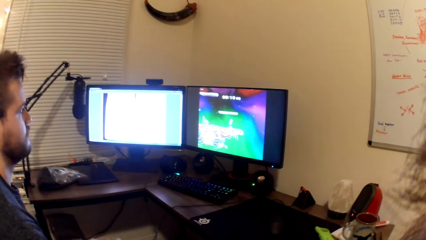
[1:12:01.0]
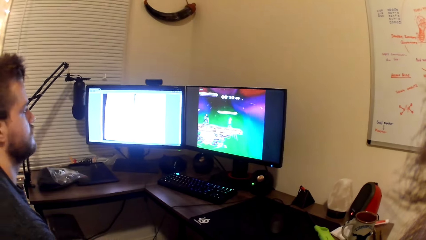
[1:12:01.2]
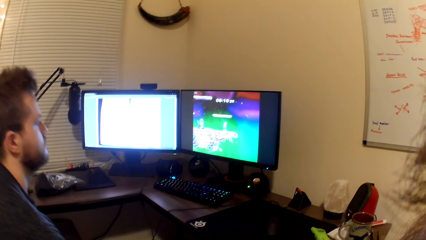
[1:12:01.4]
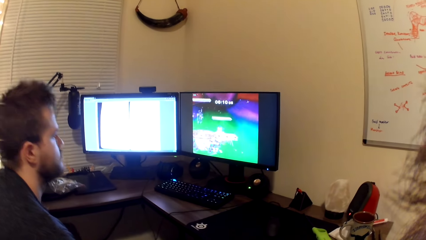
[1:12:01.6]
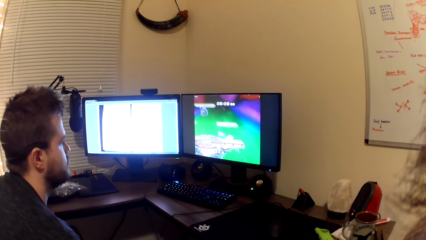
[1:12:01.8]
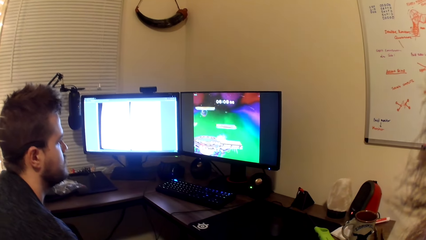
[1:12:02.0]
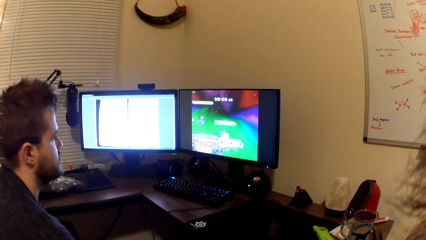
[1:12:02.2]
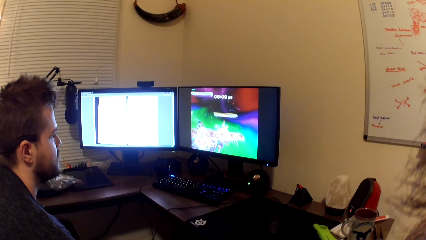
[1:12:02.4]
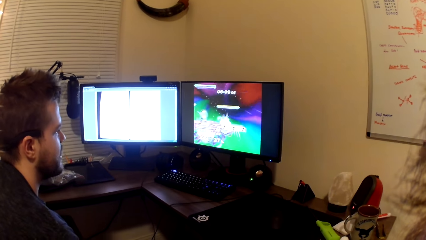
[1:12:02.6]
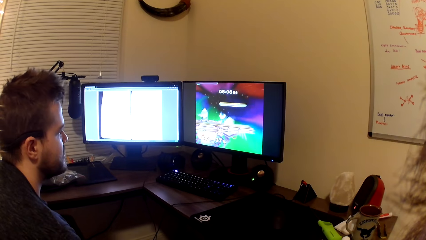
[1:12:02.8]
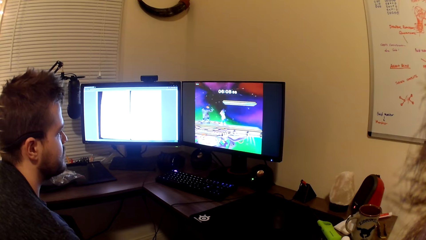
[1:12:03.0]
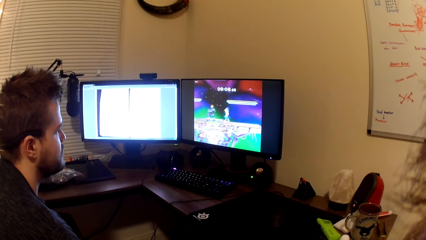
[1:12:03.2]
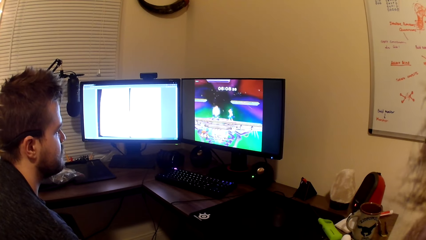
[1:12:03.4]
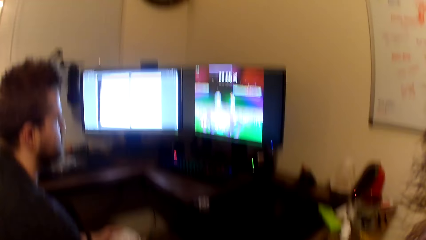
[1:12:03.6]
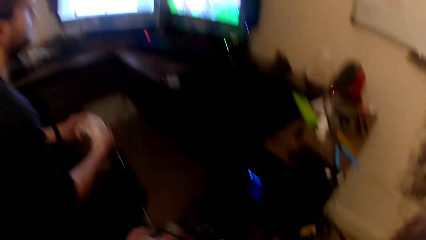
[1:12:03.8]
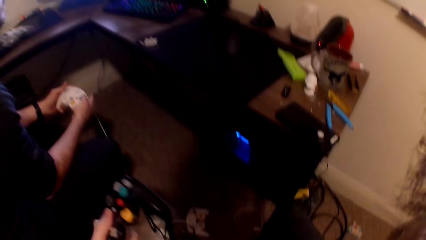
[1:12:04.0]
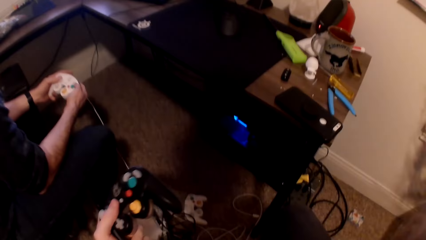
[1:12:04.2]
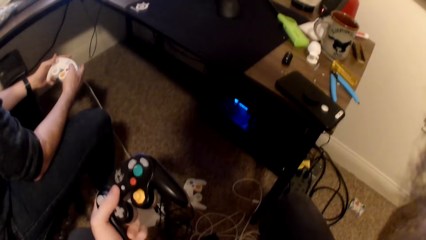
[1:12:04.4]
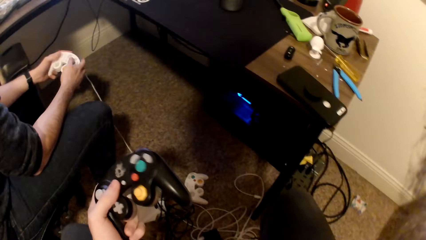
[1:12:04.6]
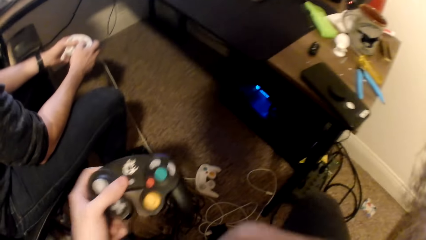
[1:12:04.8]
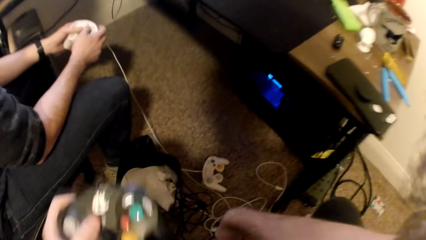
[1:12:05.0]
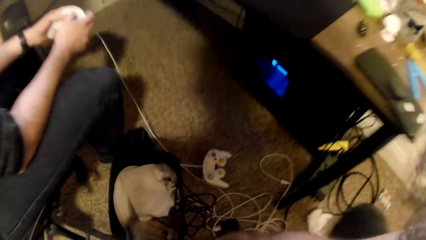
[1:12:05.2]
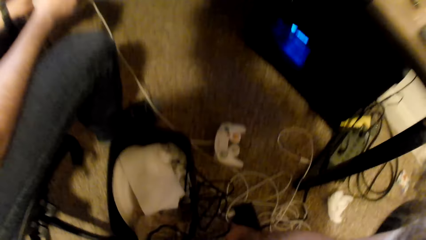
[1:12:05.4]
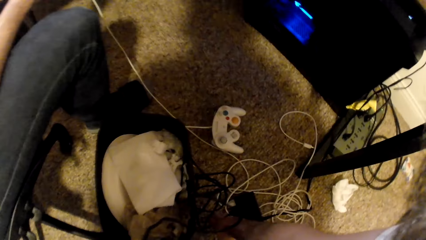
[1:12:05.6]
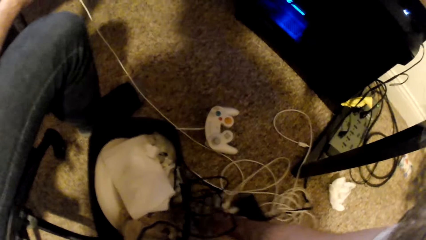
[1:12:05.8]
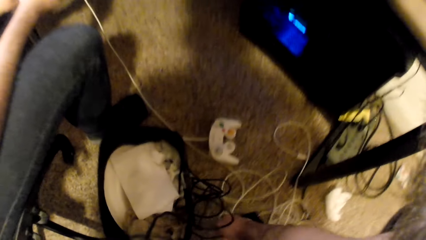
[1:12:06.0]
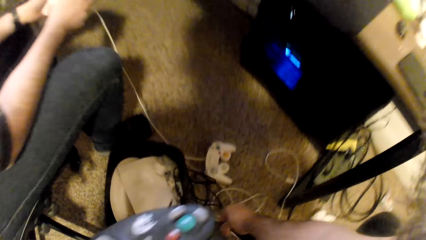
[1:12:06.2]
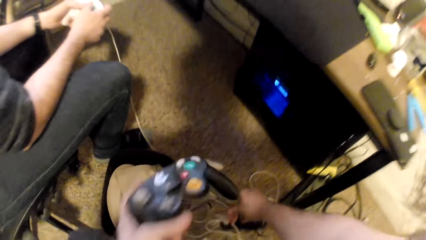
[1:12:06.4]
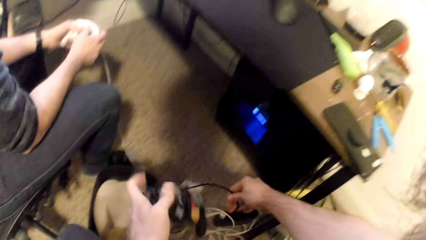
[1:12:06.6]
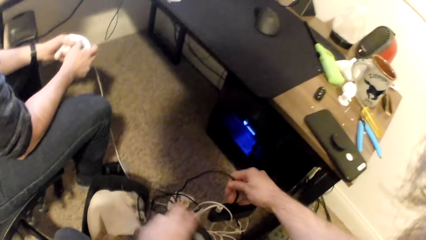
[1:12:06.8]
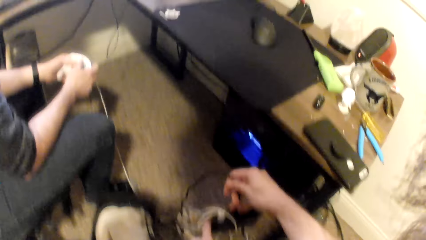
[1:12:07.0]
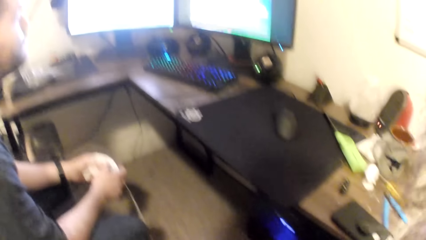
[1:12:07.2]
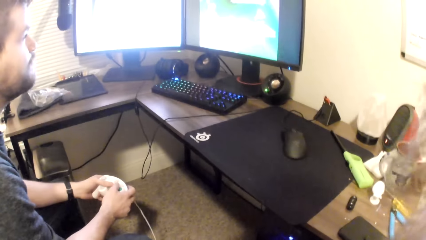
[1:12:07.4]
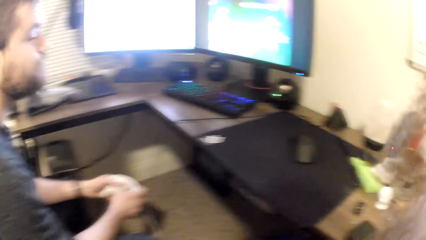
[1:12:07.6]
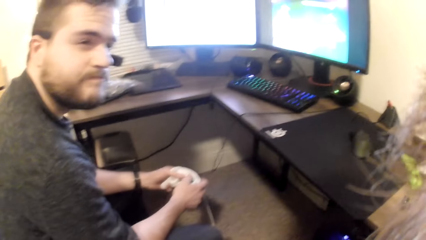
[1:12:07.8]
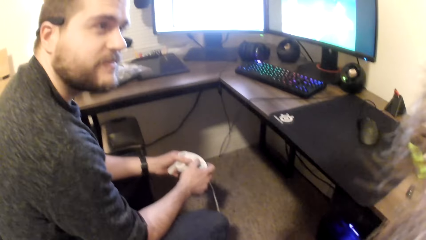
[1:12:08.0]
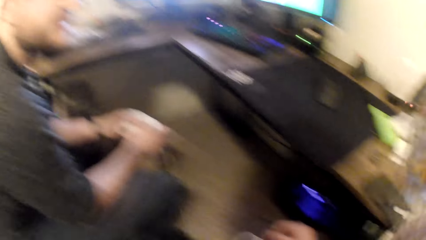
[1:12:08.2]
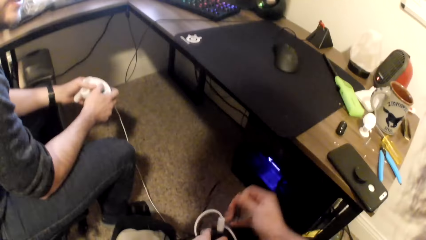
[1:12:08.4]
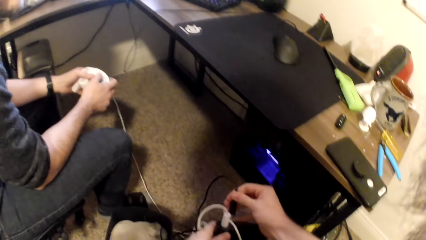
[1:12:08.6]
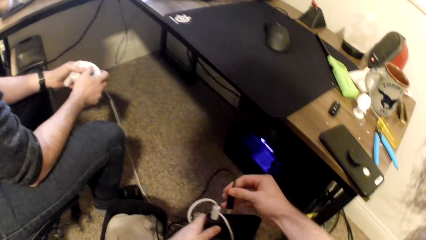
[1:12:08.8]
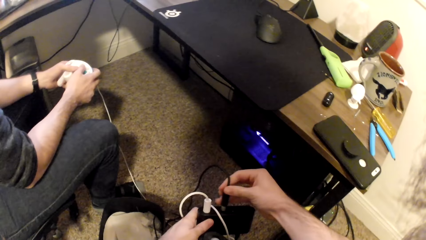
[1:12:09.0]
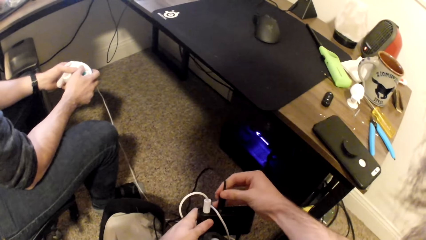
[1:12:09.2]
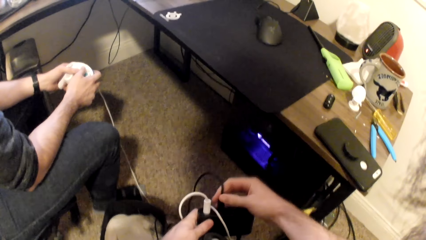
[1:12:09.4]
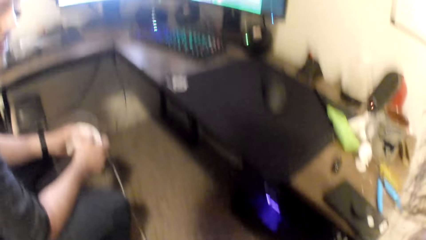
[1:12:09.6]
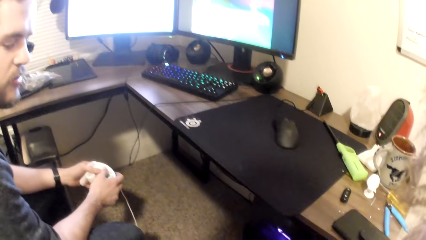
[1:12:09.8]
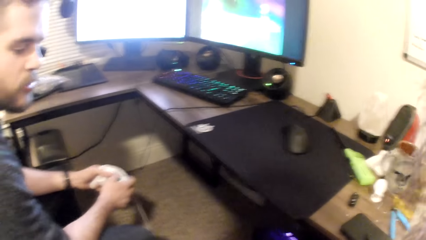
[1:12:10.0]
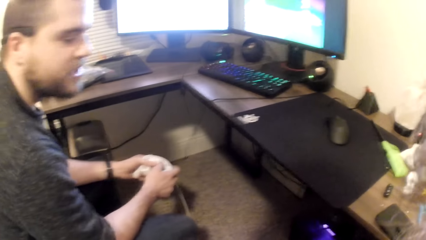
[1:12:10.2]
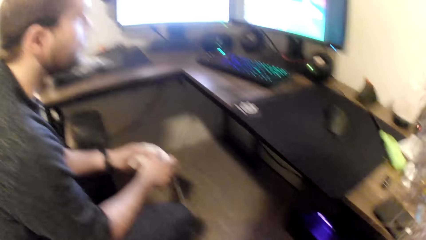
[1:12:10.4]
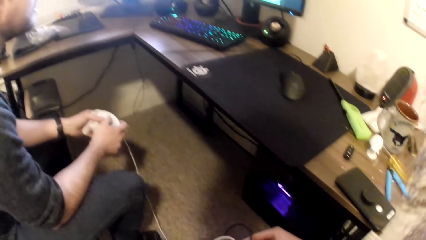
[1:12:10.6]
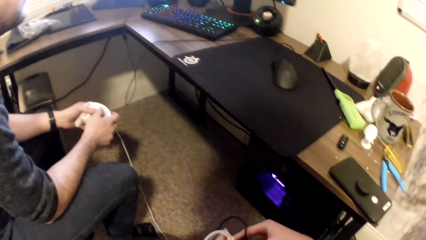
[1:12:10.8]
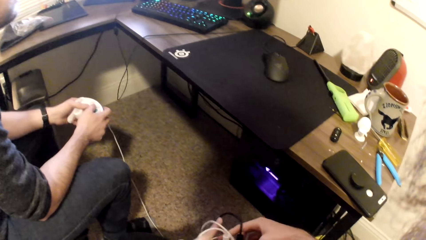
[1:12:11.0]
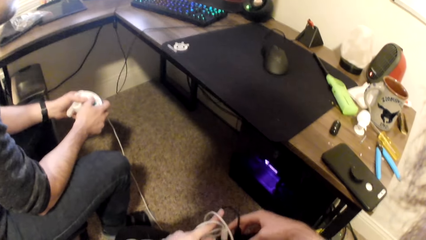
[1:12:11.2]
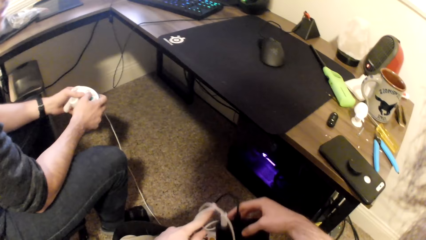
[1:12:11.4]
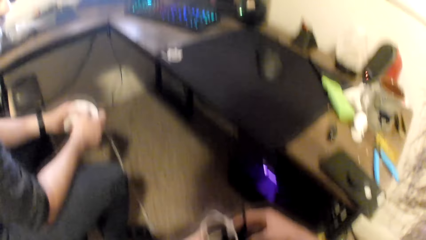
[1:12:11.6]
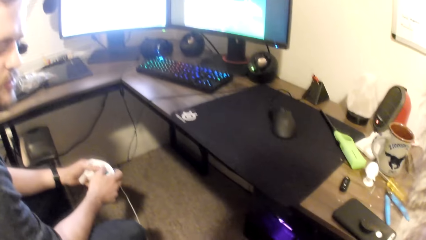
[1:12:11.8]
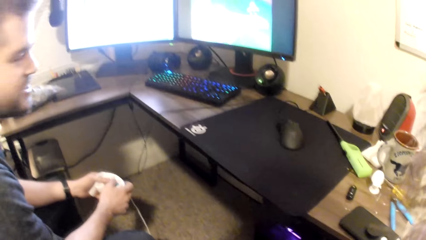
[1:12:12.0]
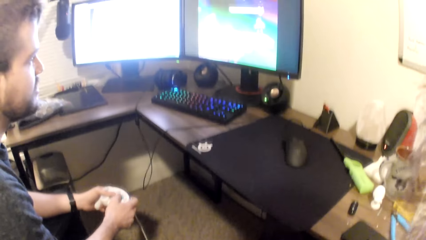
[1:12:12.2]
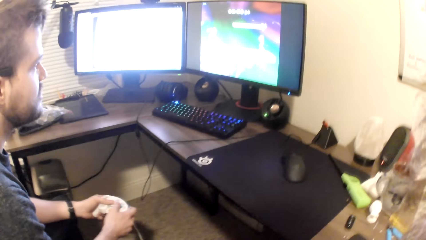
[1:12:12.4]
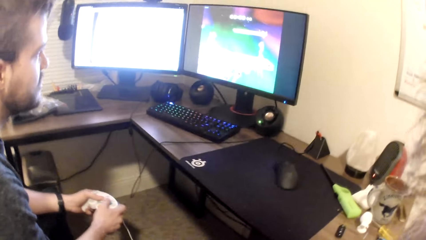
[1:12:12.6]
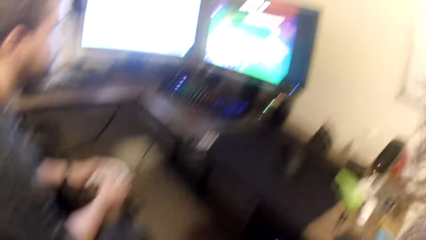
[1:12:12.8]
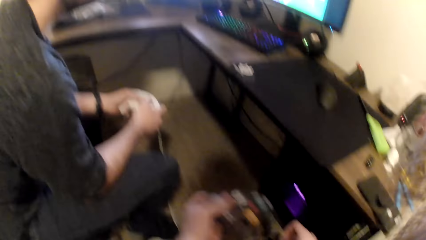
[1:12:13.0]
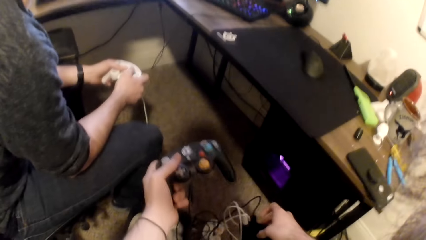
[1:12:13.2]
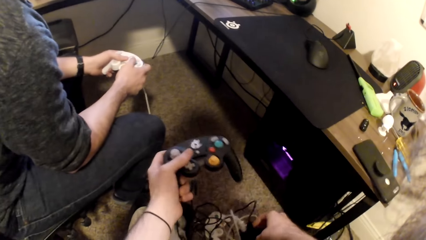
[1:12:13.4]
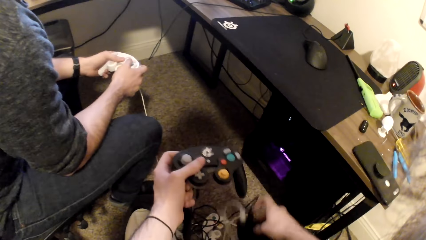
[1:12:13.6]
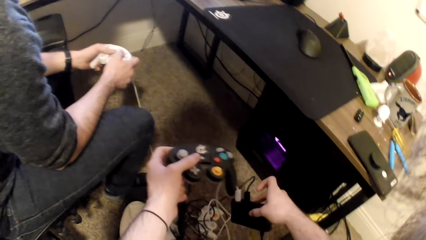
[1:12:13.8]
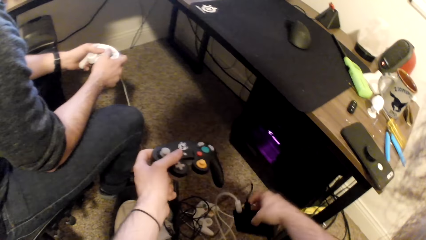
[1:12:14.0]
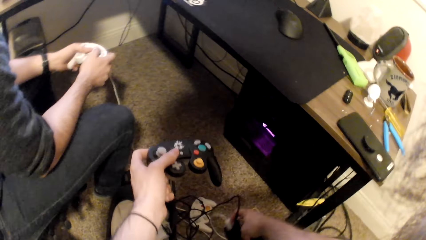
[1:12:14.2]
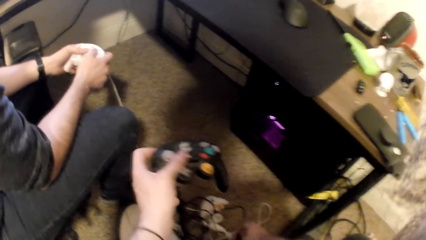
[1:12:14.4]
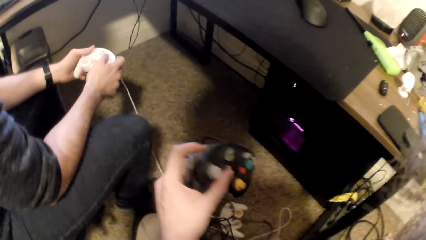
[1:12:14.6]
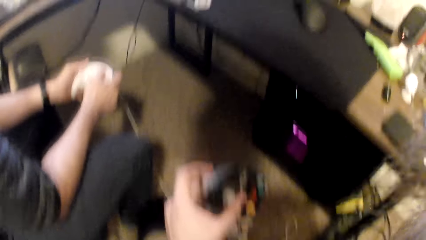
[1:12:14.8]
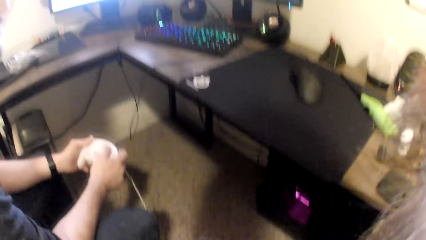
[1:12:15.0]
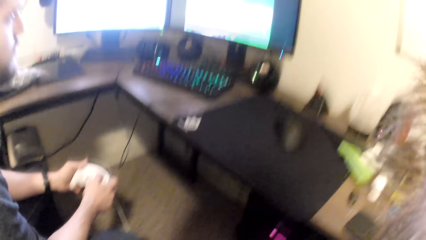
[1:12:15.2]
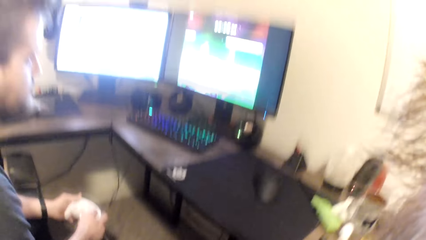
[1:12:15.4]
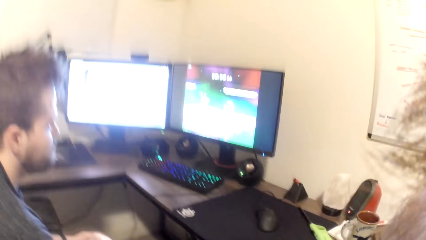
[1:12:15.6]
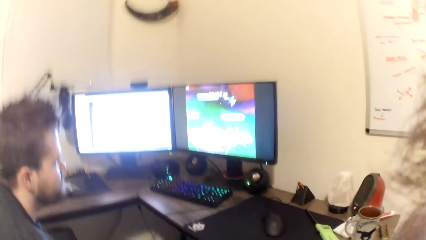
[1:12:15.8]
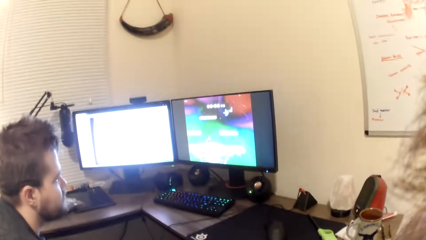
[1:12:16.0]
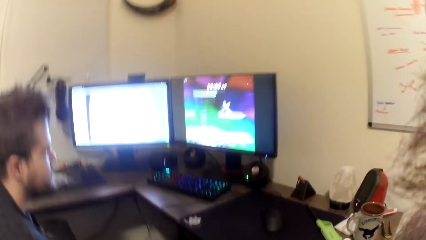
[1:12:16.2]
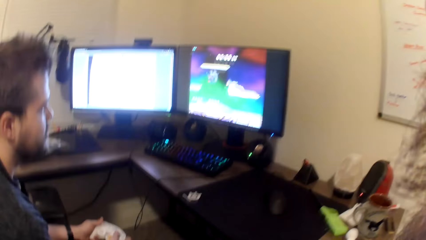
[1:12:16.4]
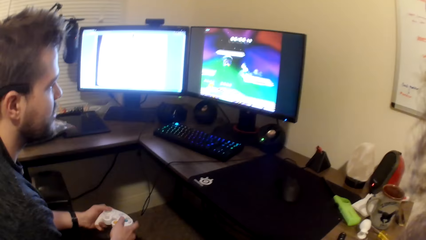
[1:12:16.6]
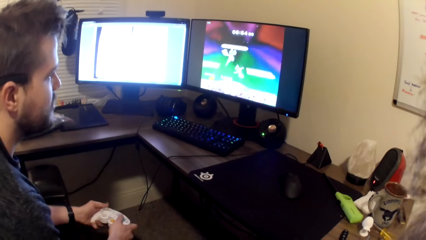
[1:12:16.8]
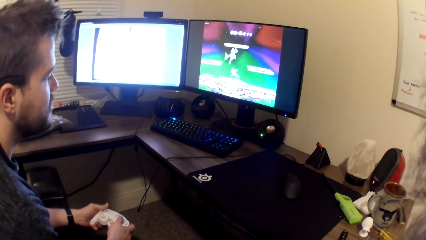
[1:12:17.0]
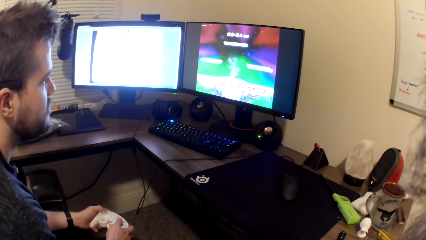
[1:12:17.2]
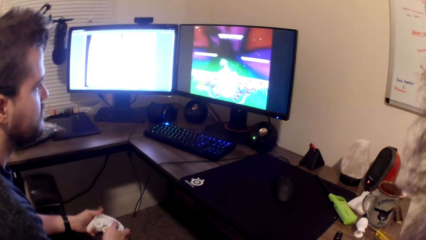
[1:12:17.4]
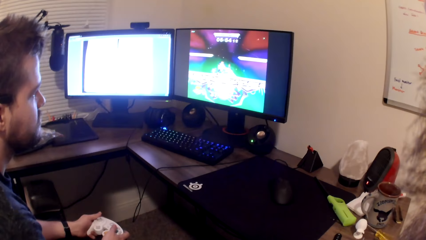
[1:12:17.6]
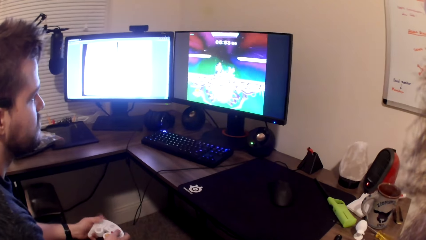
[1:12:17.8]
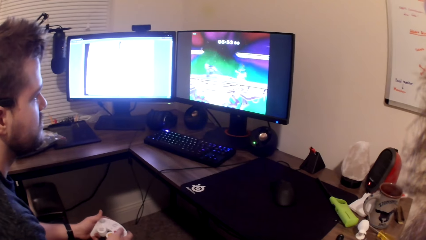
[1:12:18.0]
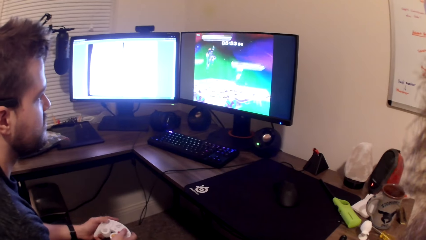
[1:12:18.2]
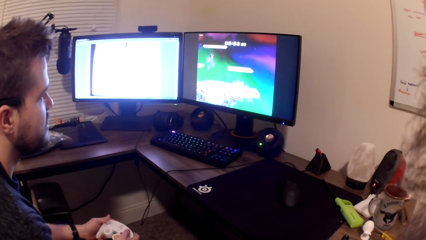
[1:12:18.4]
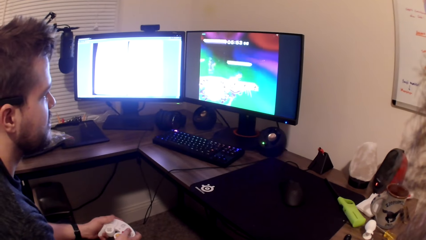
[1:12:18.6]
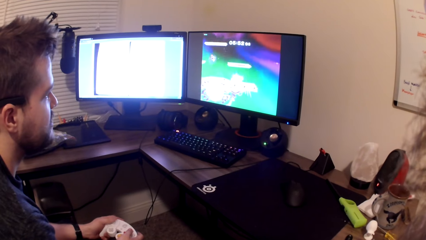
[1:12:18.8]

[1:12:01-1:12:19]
The camera wearer plays the video game with a man. He looks at the computer. He picks up a game pad adapter from the floor with his right hand, plugs the wire of the game pad into the game pad adapter with his right hand, and drops the game pad adapter on the floor with his right hand. He looks at the computers.
